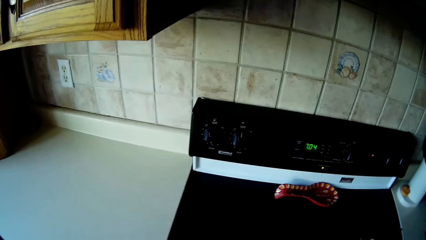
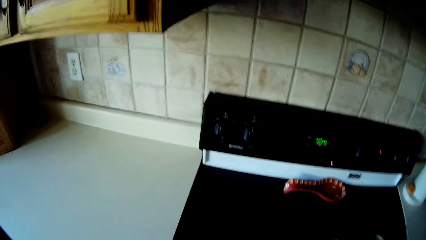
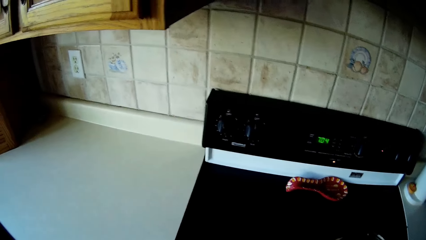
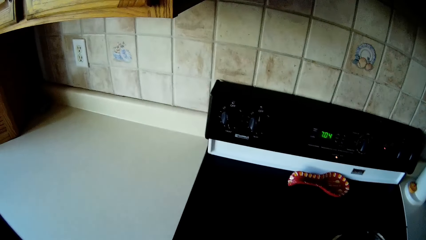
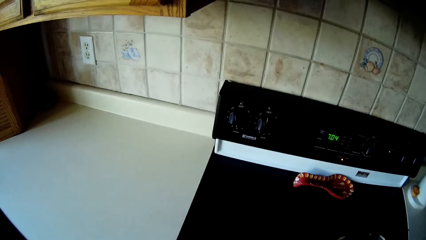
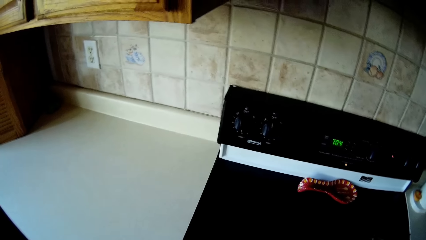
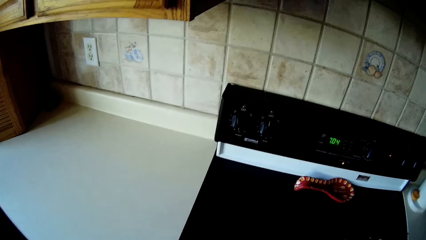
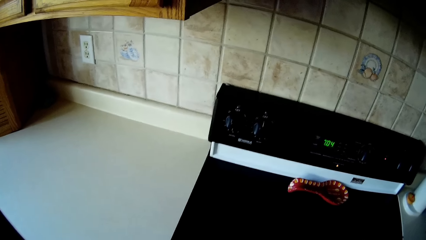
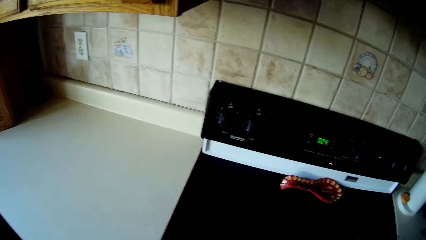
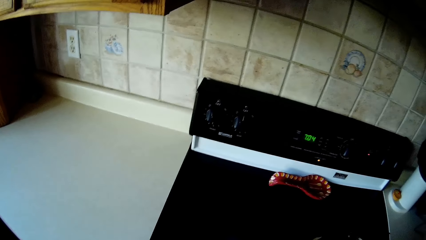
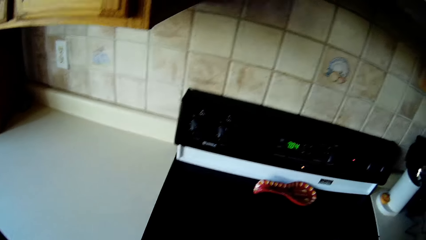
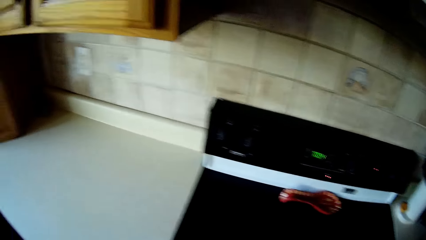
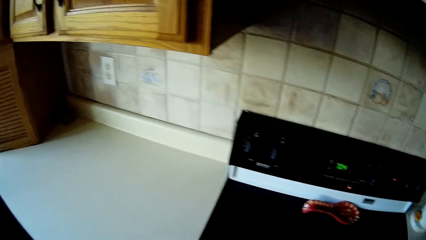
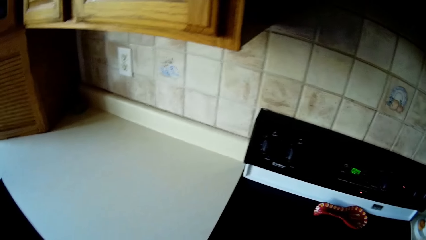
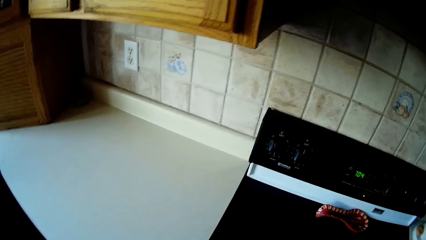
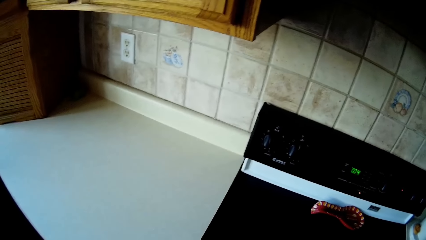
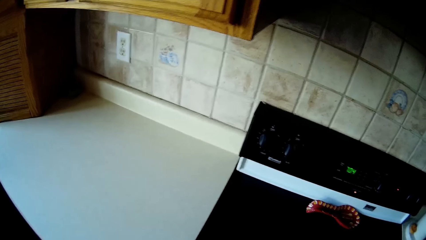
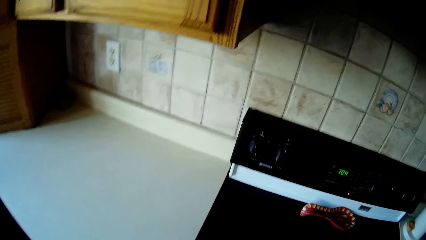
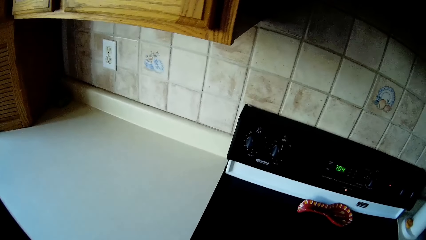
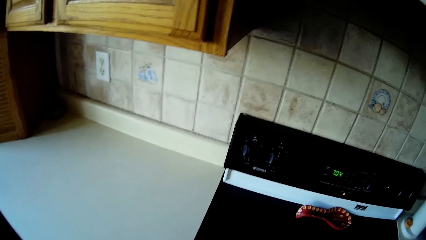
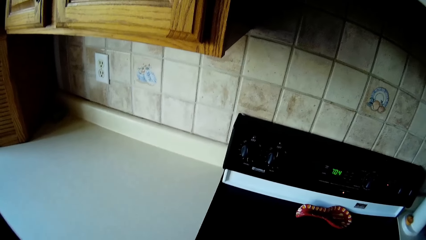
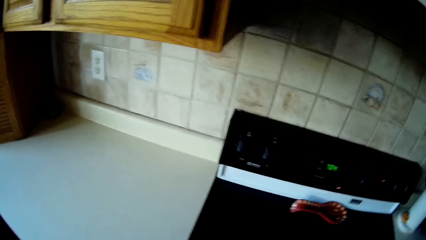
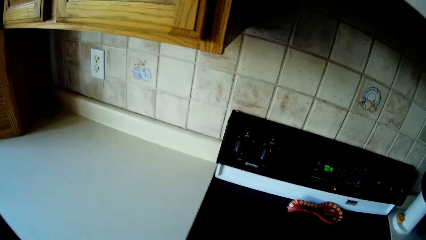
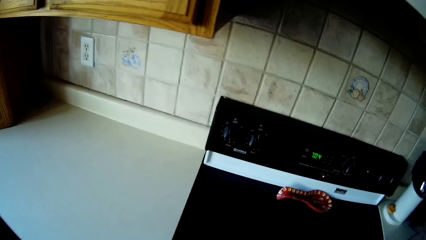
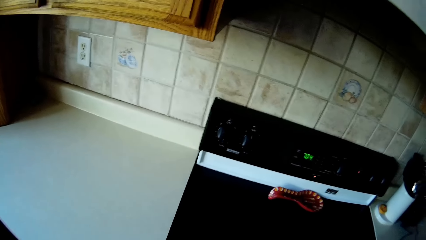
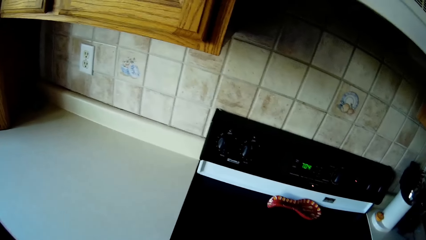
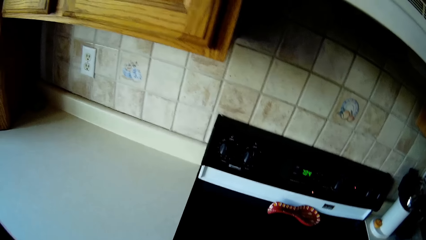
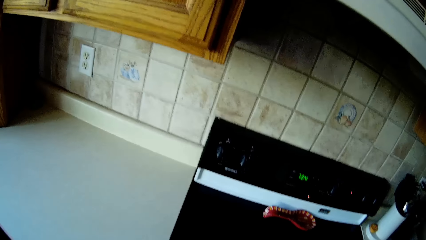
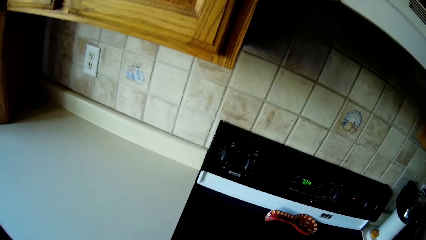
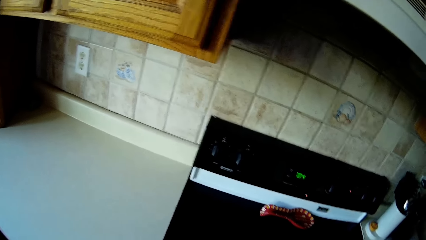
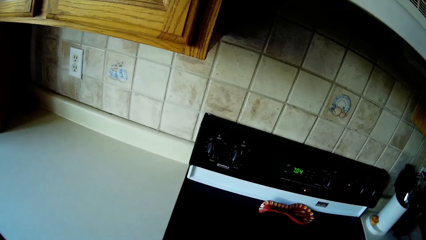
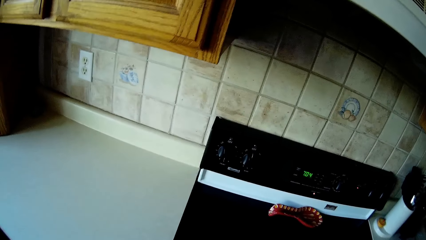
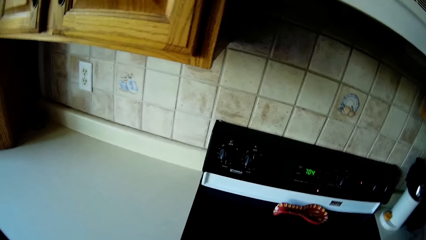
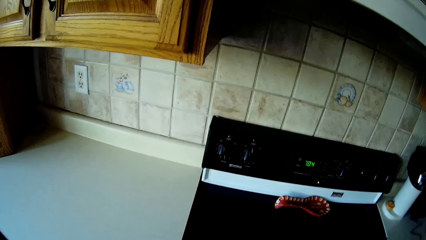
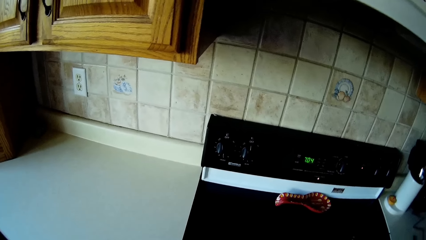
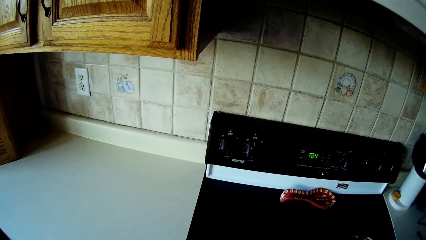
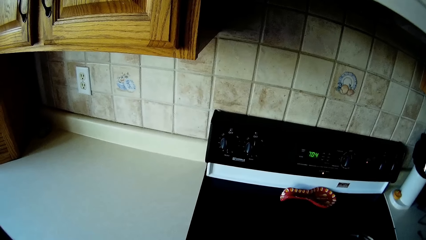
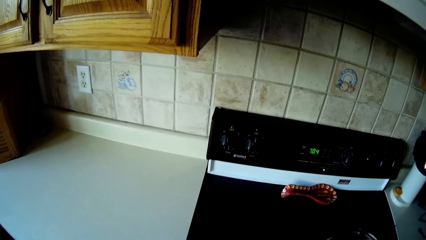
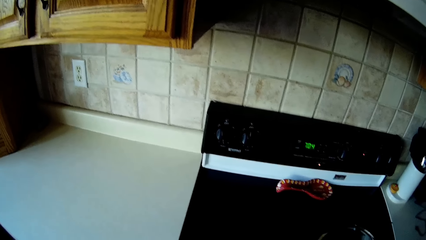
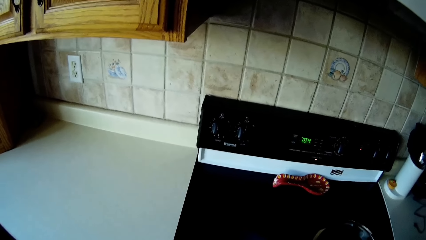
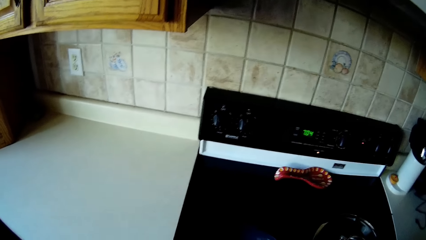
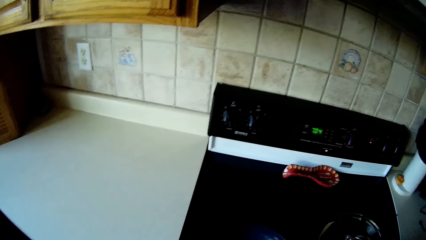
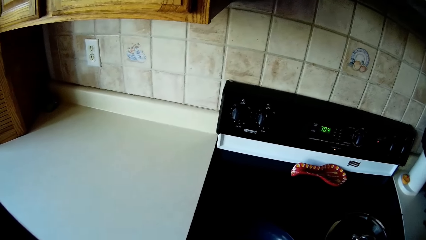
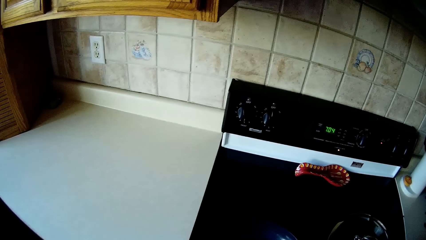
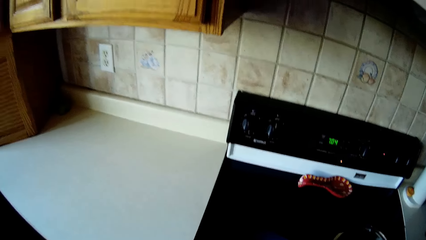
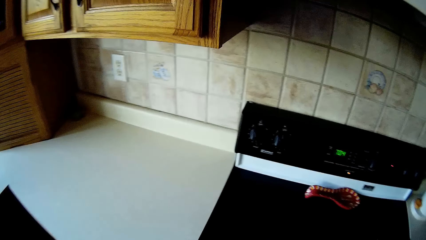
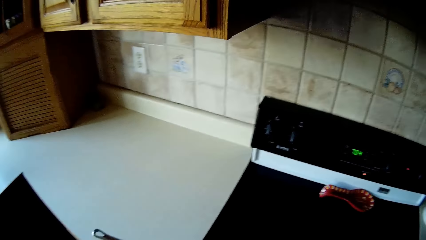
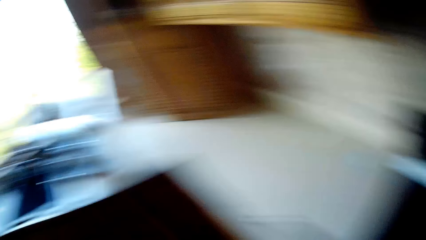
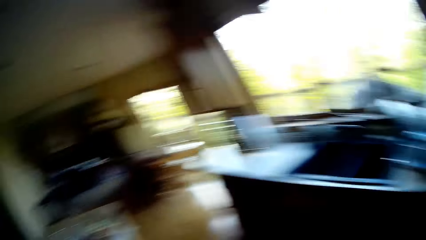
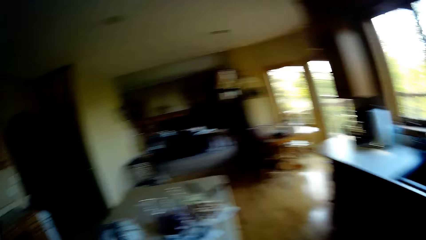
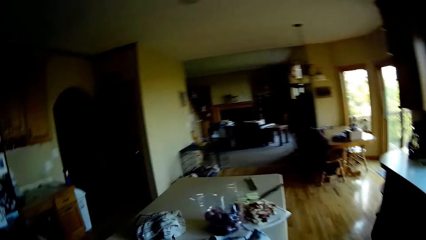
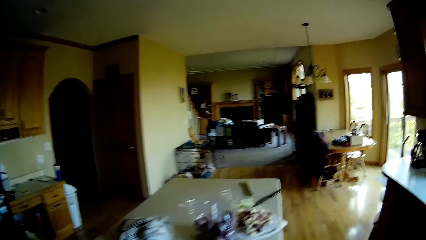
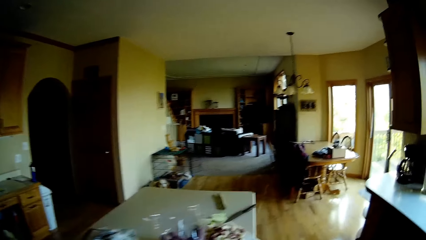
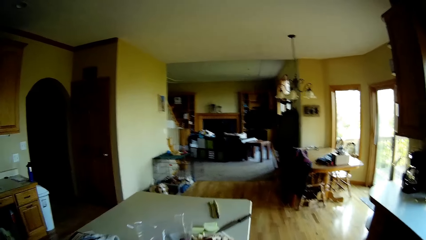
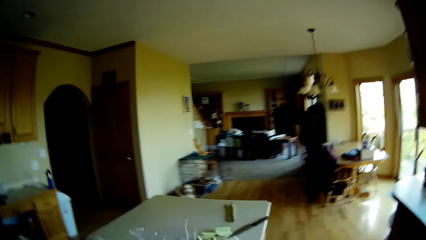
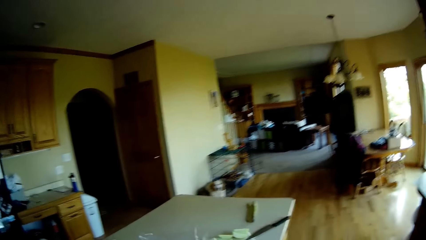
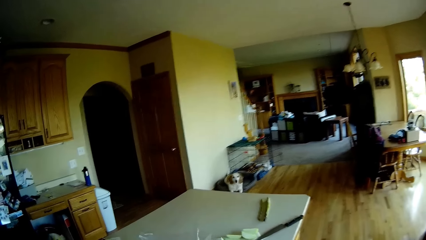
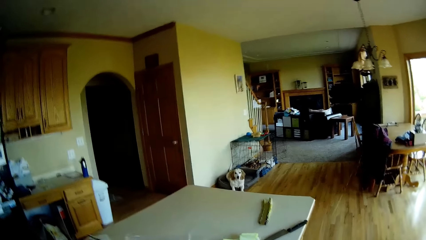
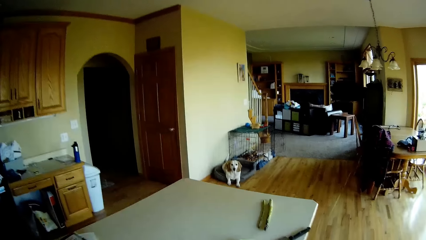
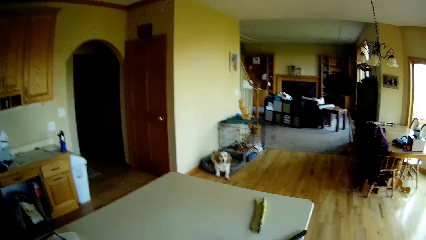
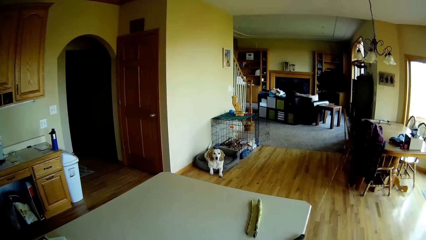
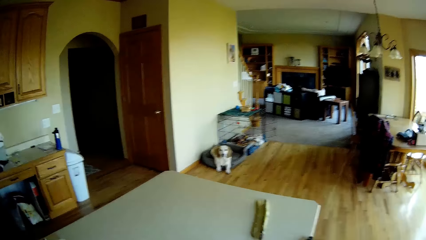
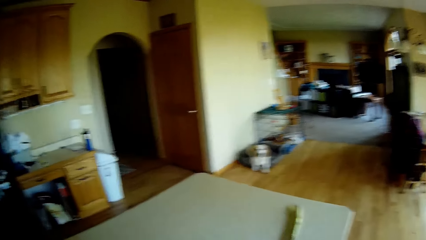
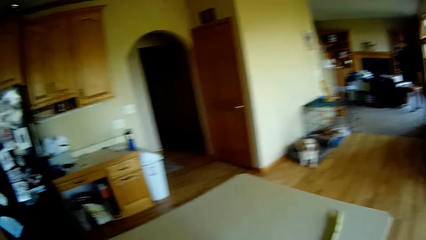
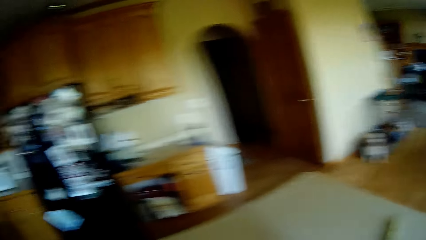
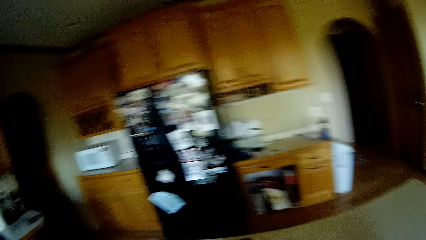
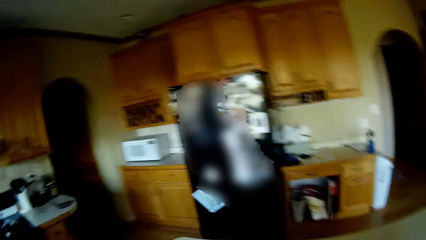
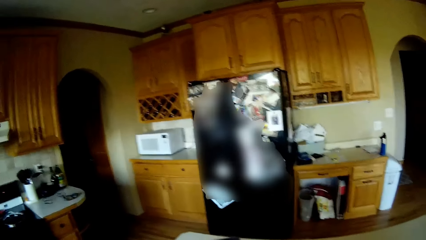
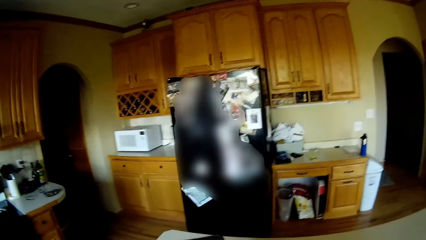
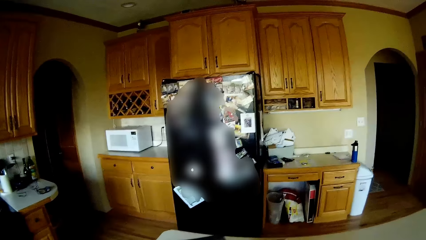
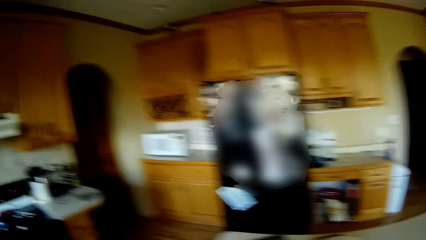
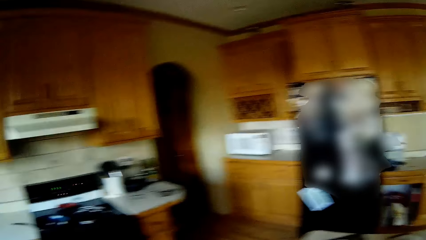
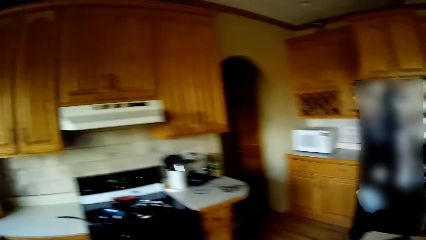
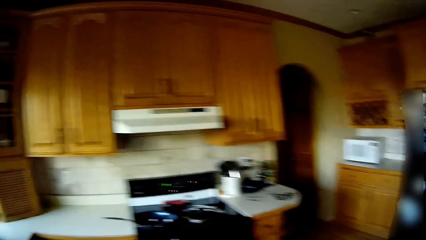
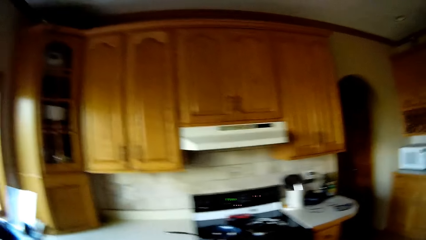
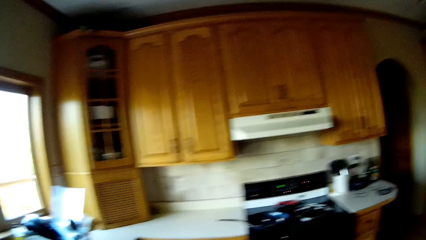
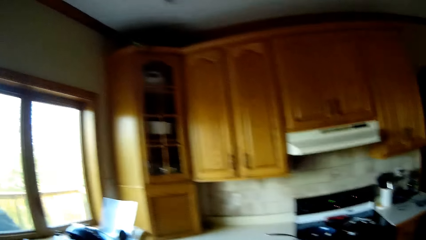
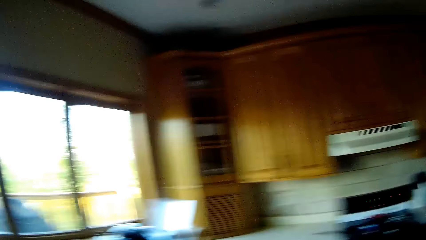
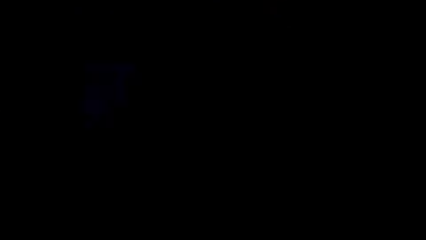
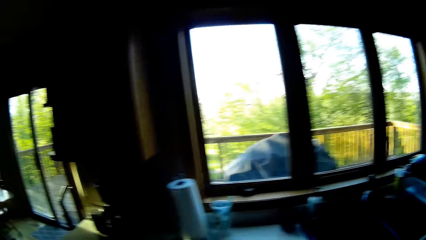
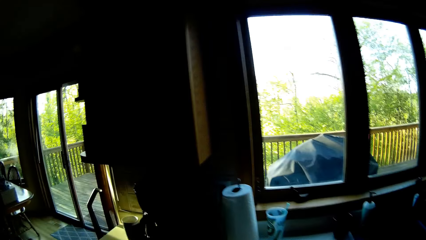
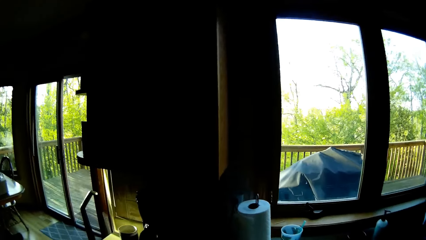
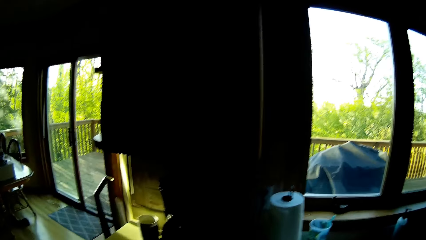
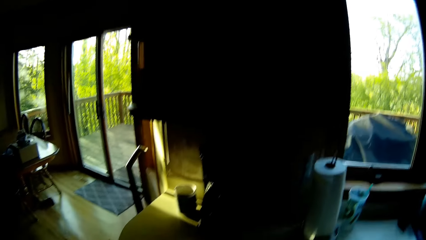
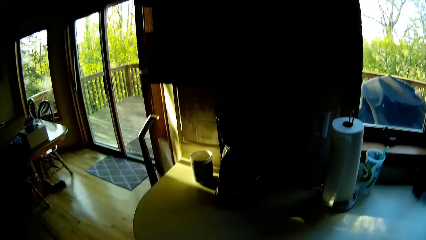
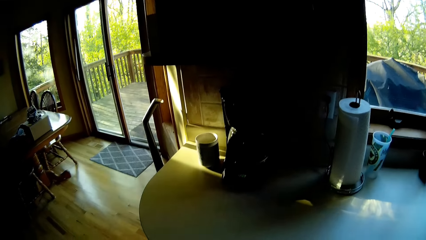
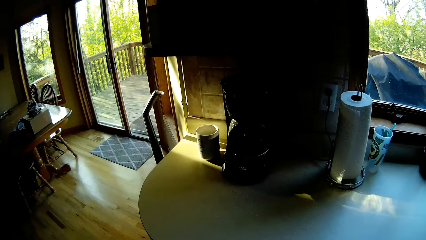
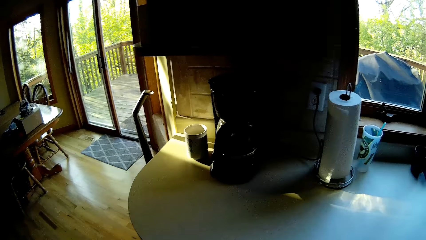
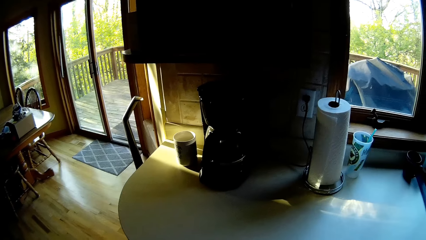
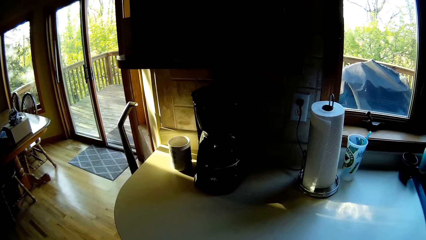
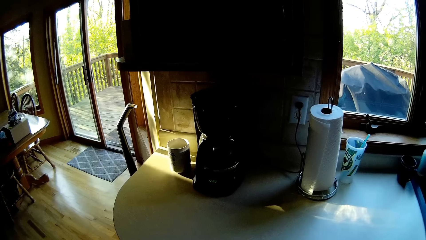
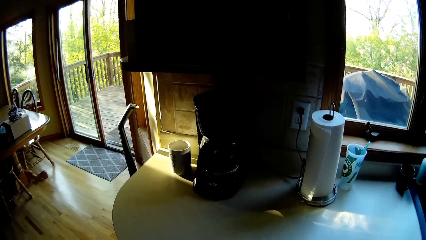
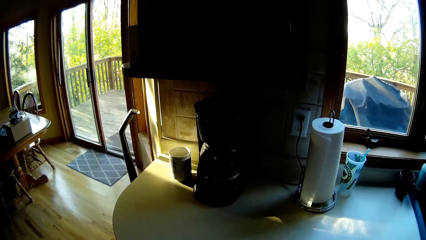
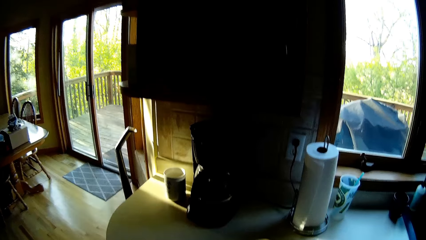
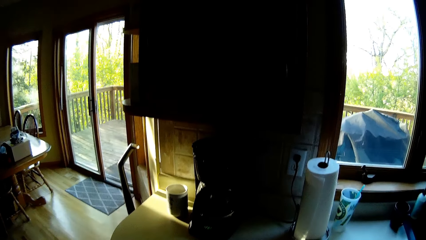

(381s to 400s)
The camera wearer looks around. They walk.
